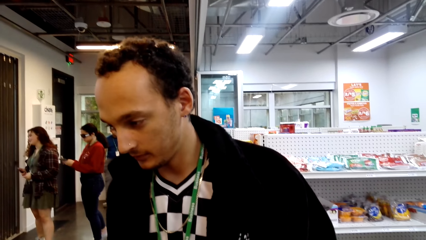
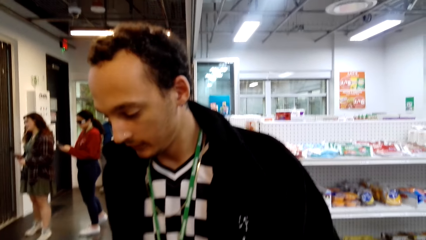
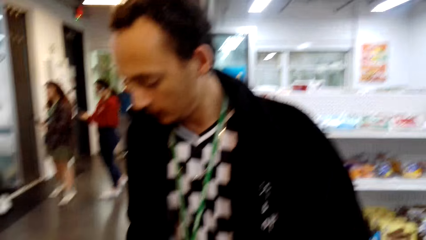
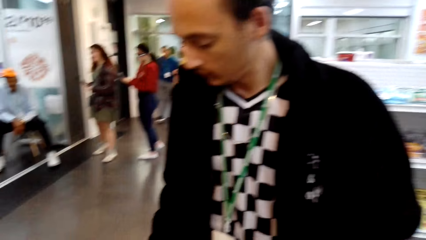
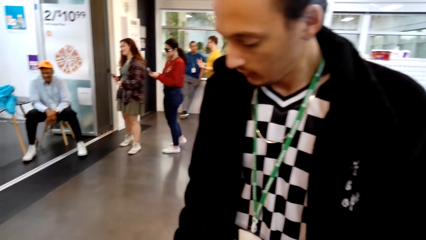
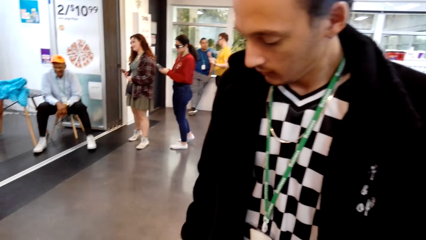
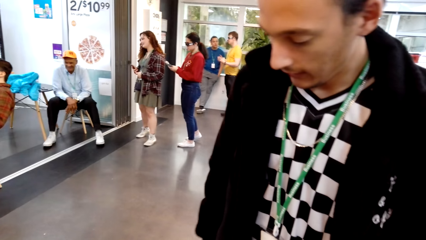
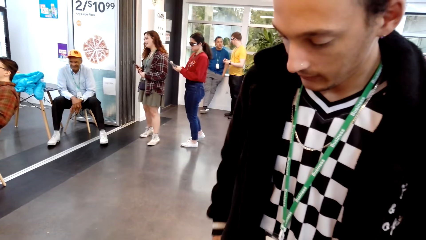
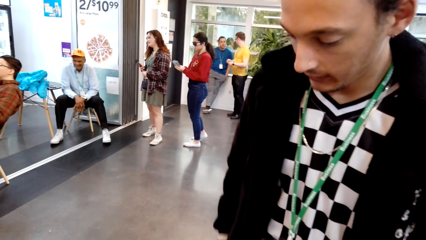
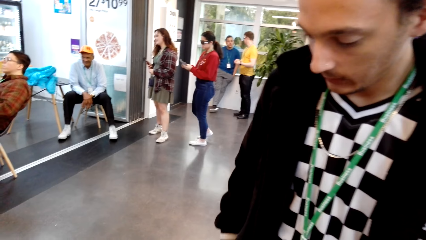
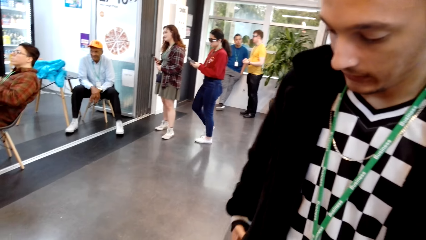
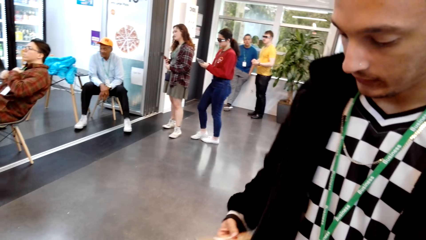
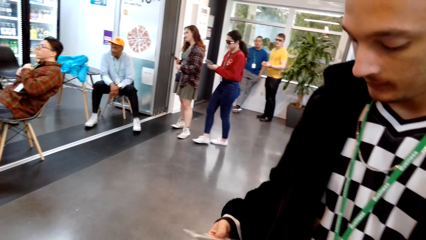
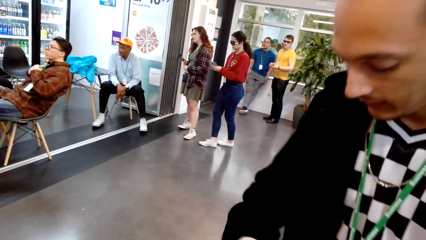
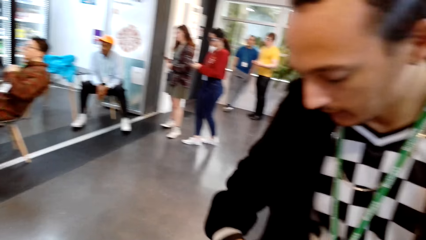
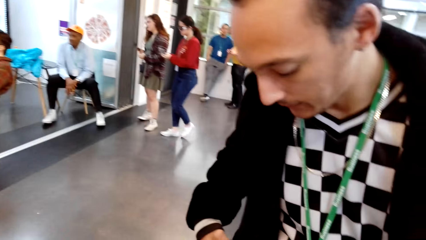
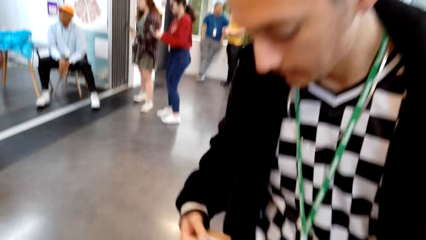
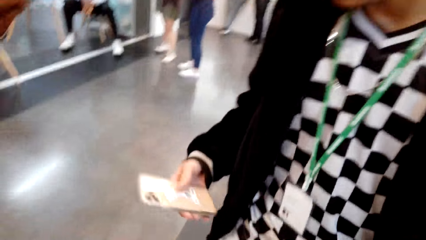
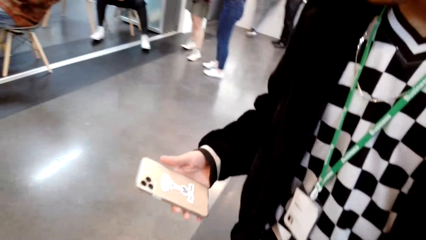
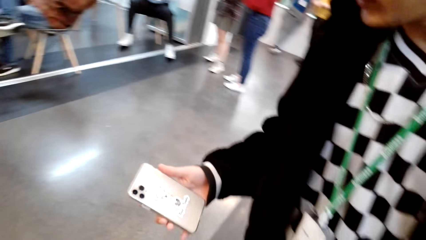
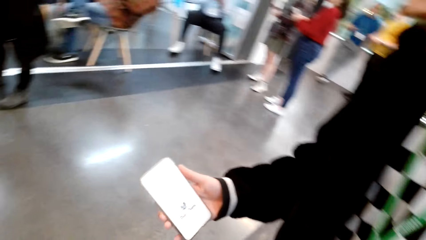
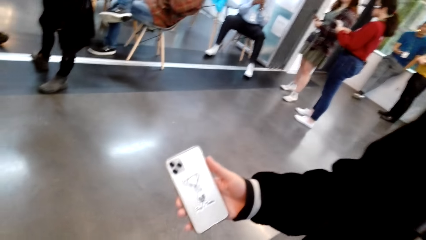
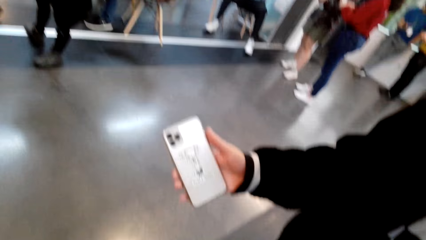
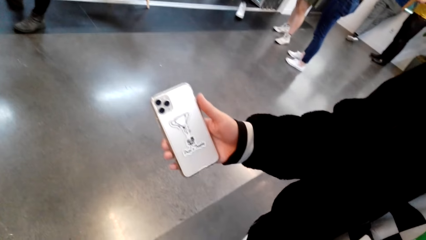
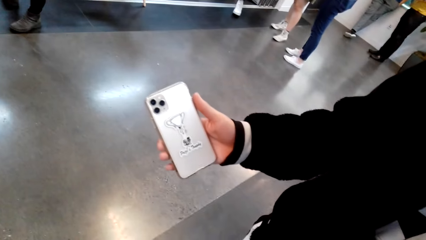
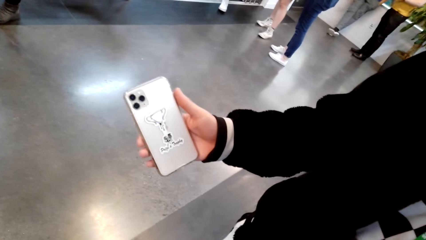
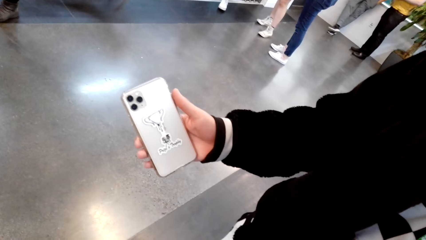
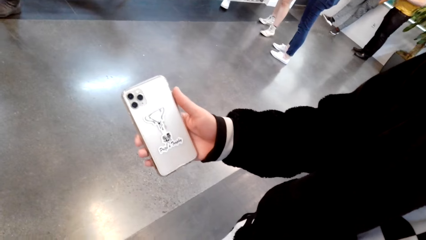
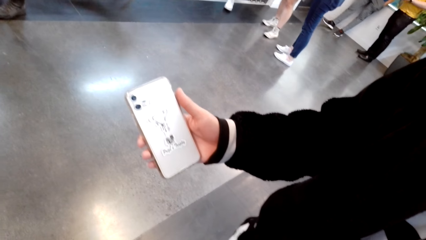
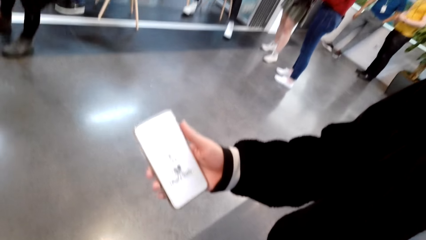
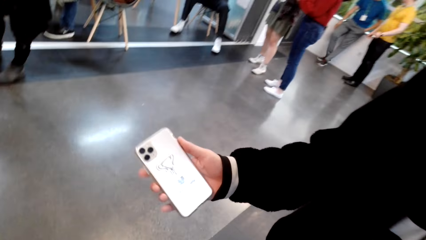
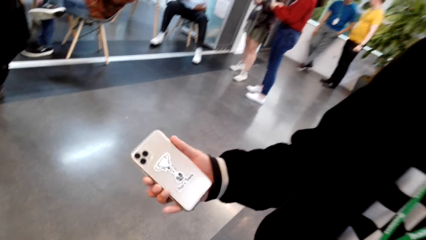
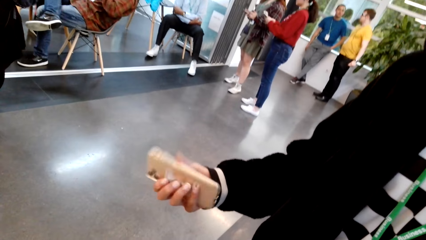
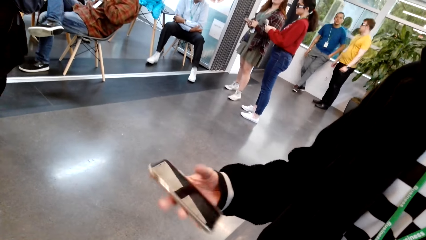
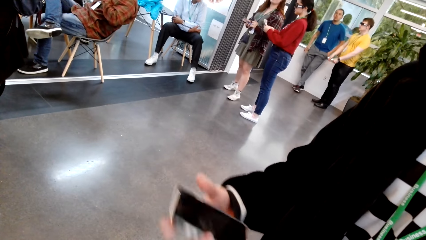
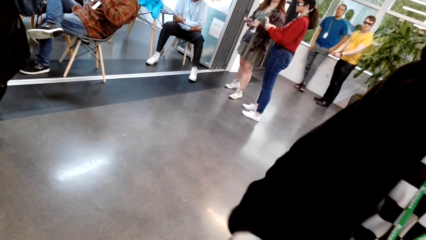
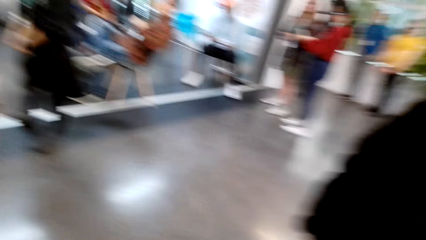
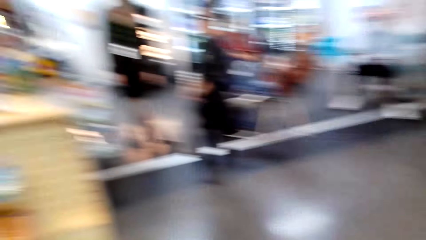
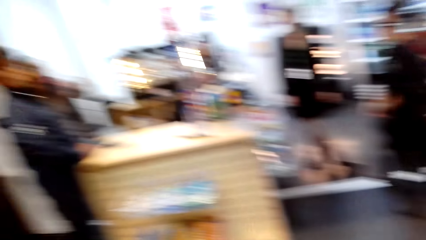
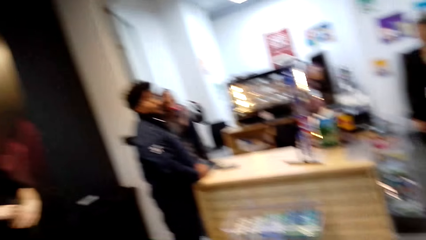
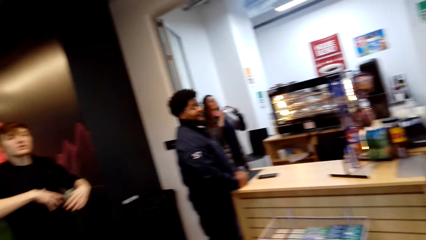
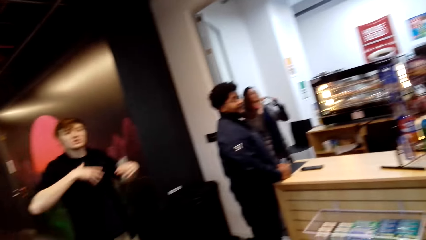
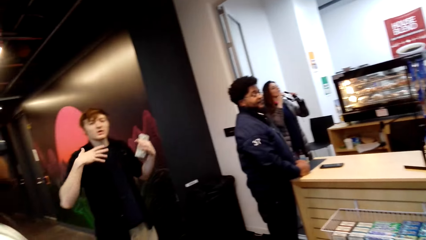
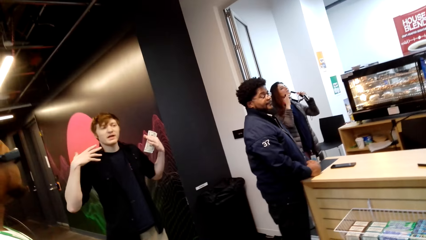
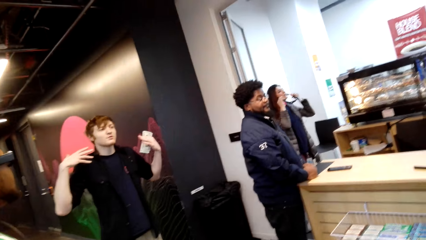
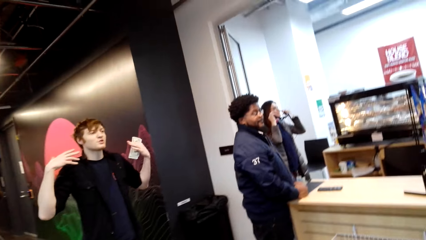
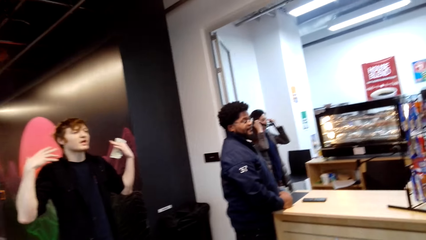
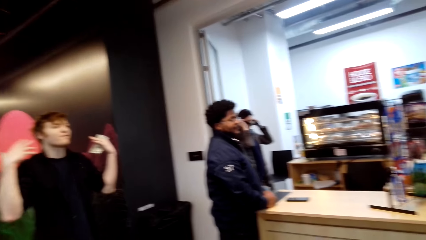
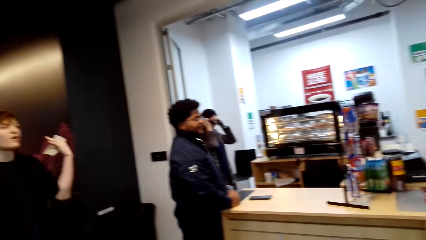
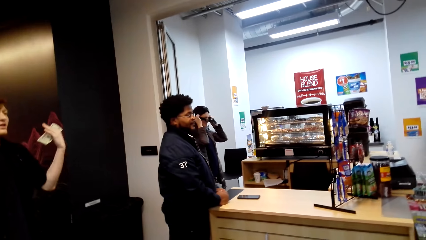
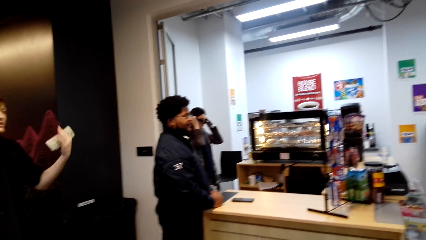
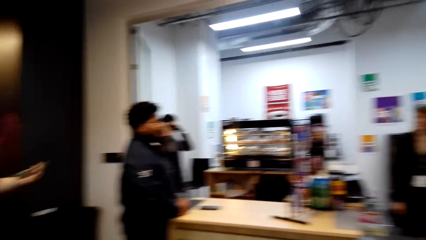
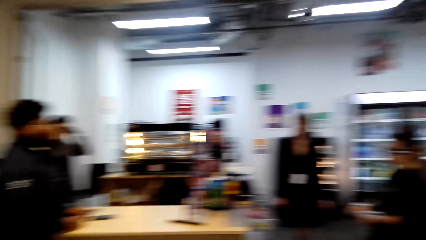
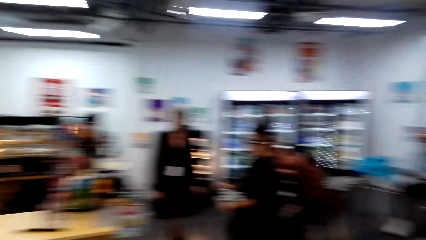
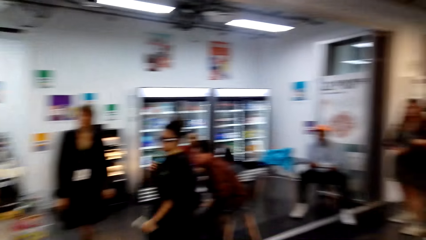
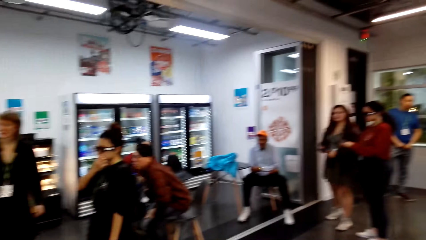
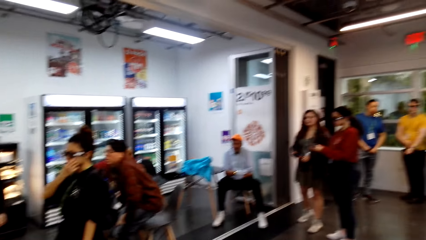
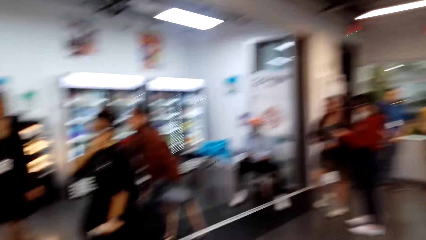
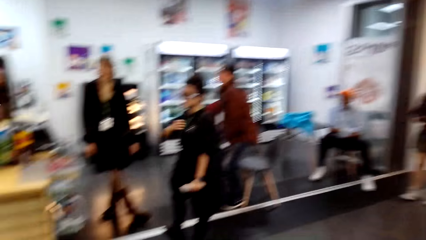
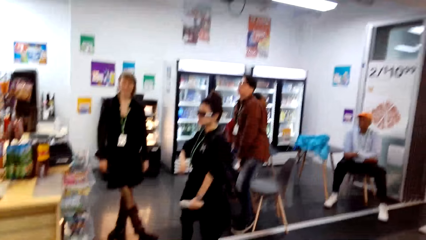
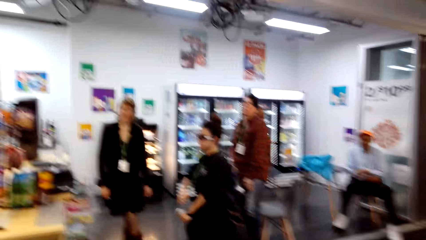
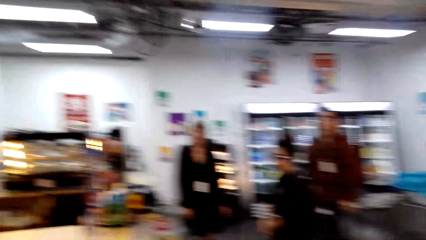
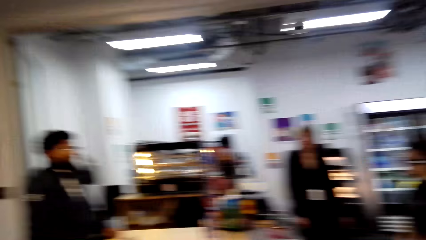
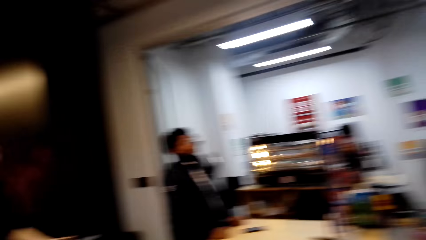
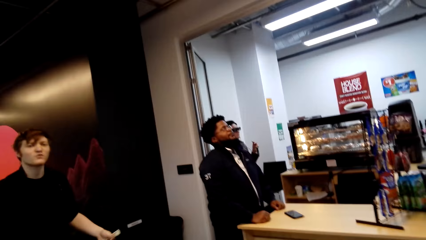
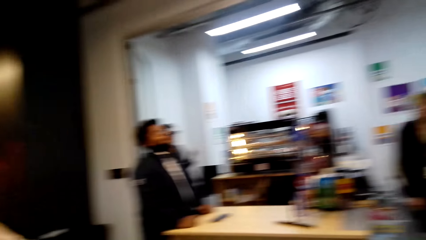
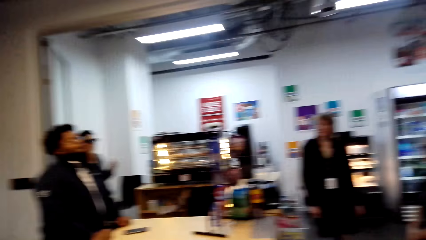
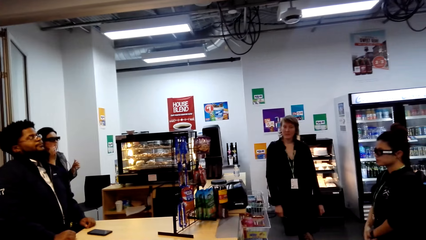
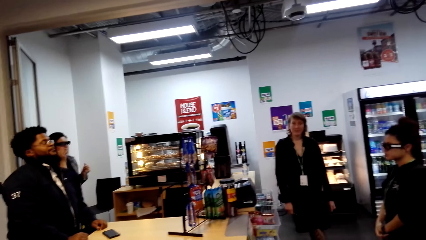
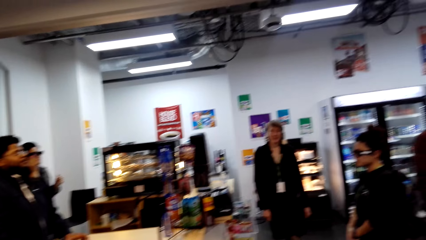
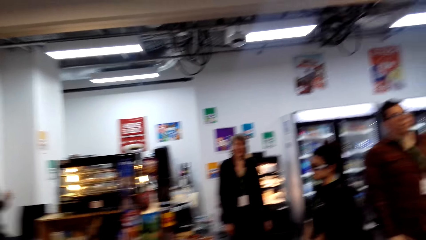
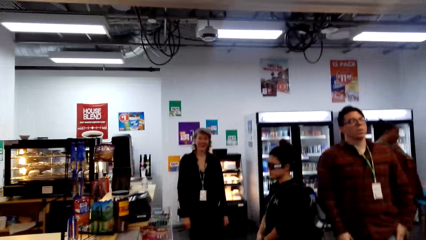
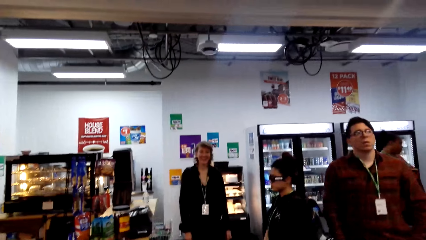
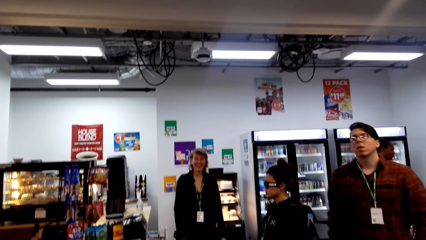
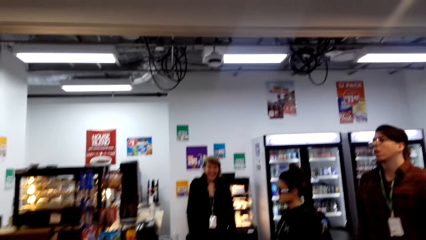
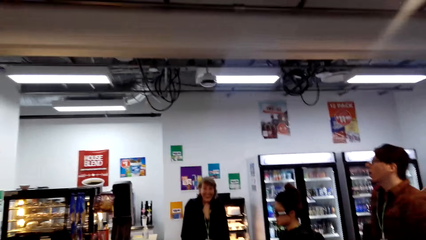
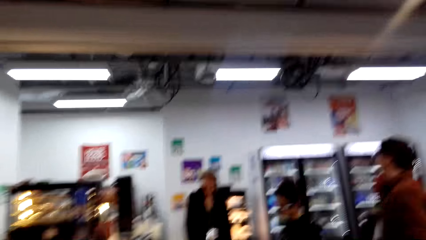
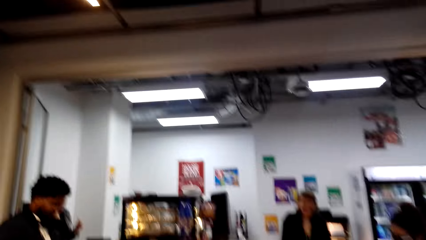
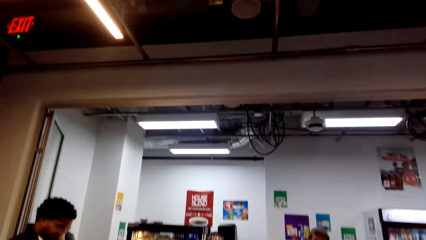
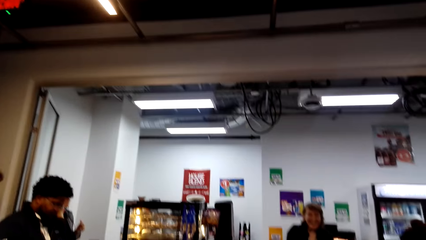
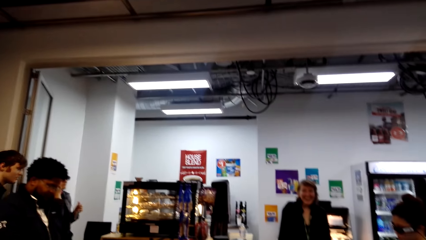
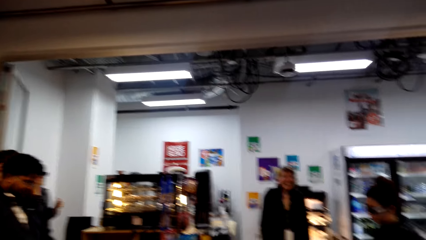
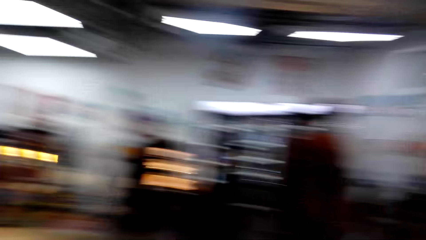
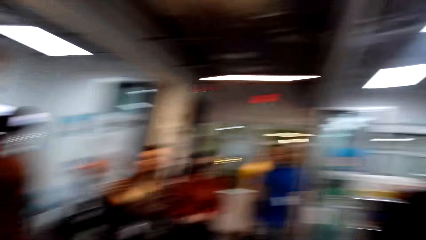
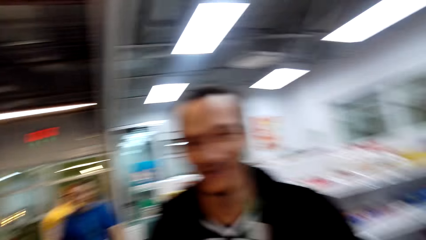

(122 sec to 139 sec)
A person shows the camera wearer the sticker on his phone. Another person takes his phone out of his pocket. The first person holds his phone in his hand and puts his phone in his pocket. Another person converses. The camera wearer looks around. He turns his head.
